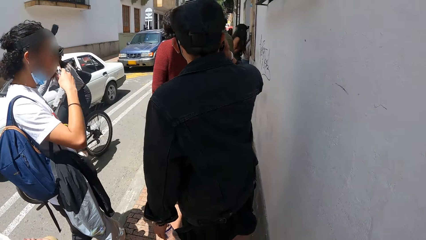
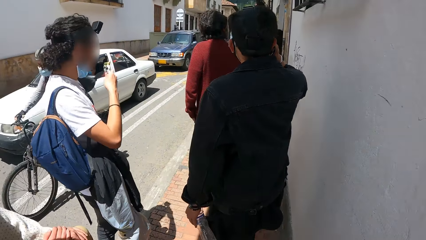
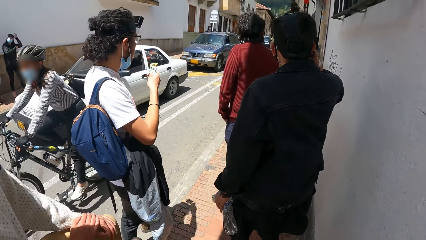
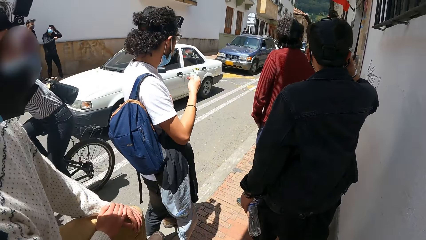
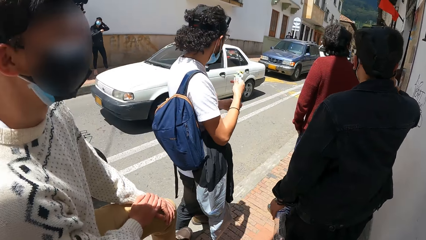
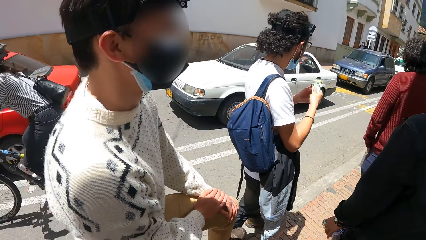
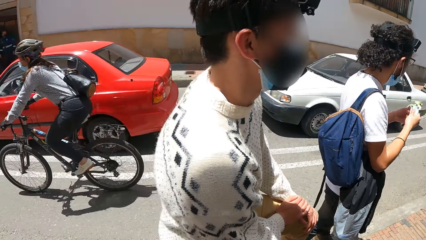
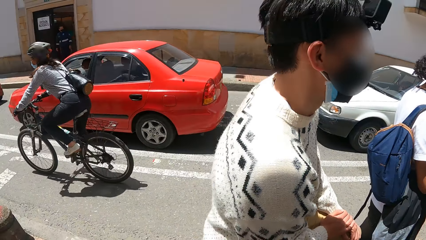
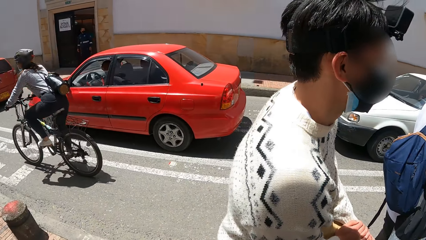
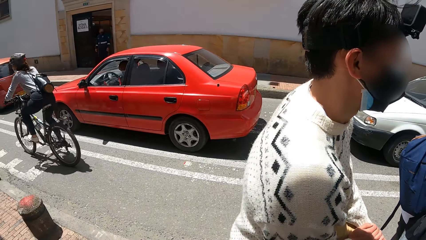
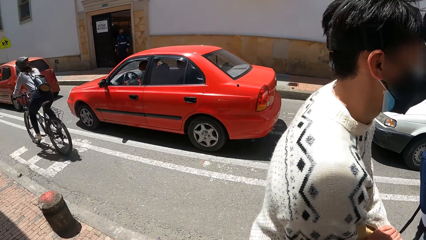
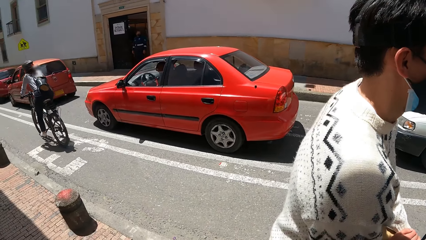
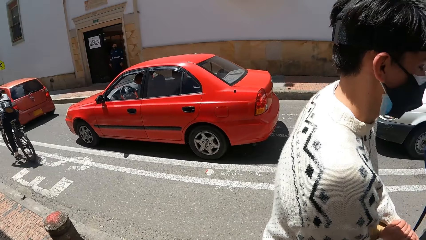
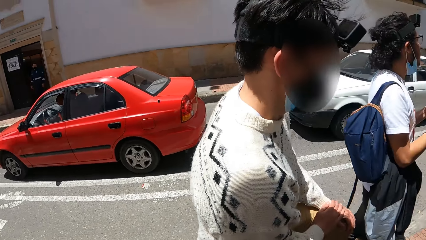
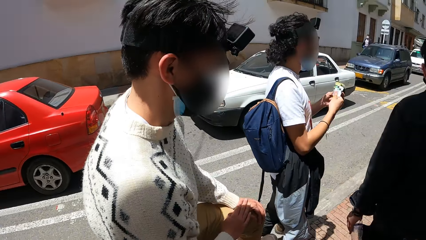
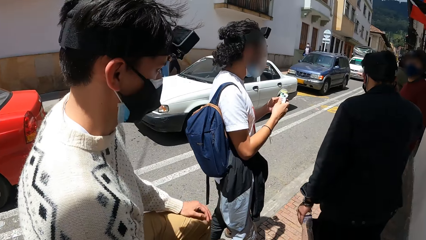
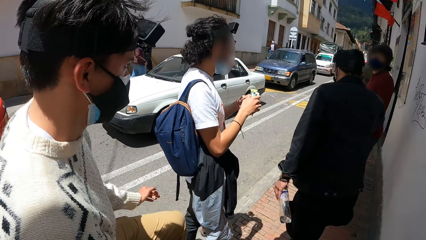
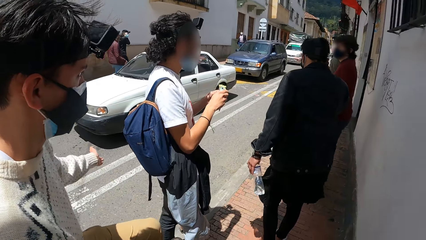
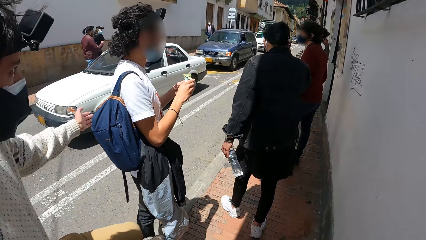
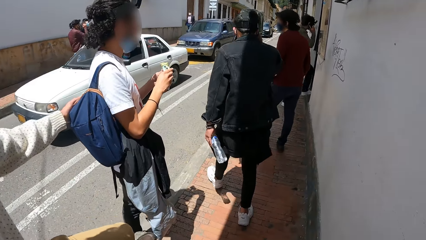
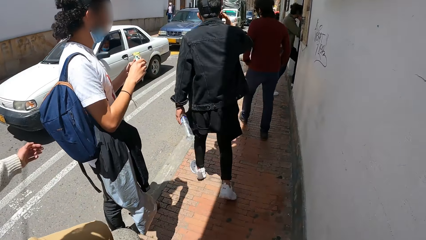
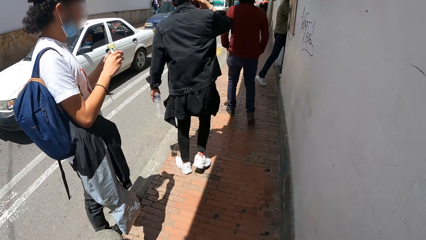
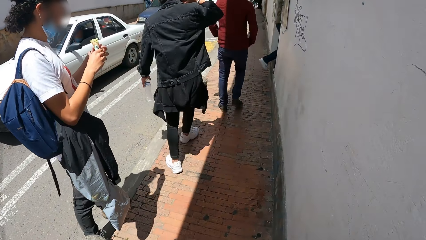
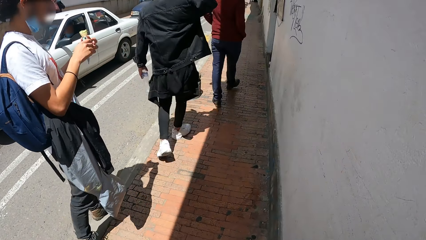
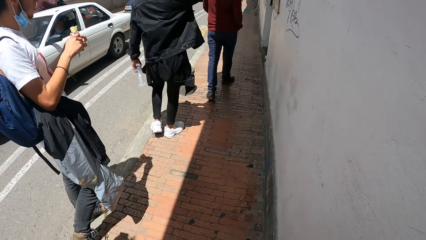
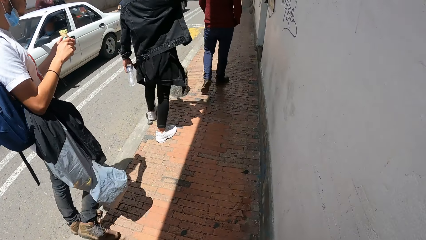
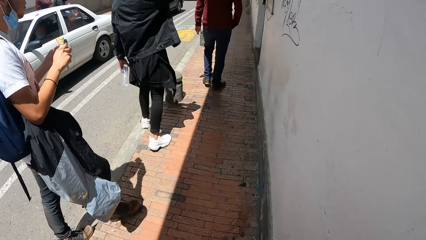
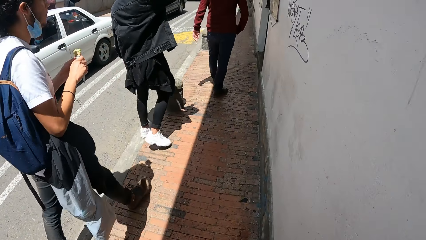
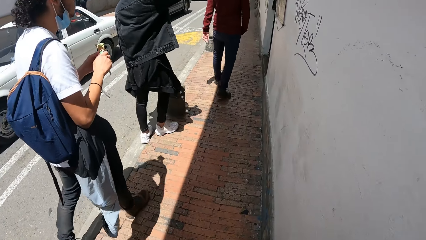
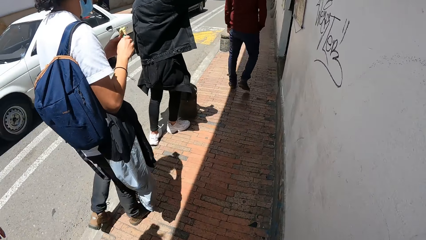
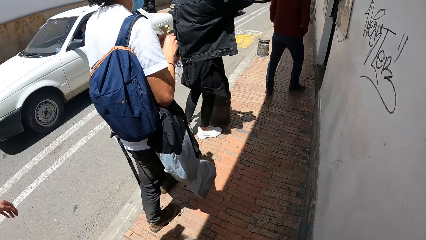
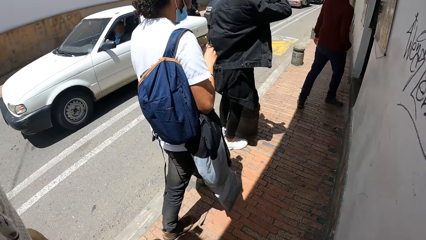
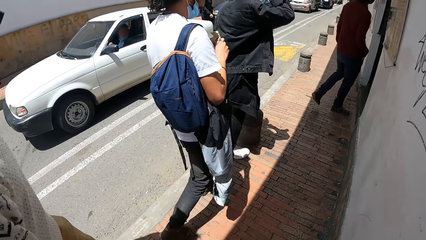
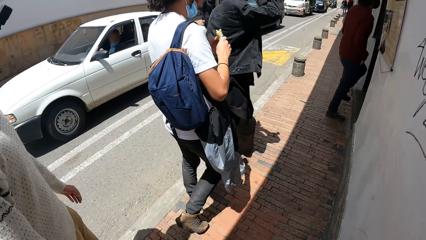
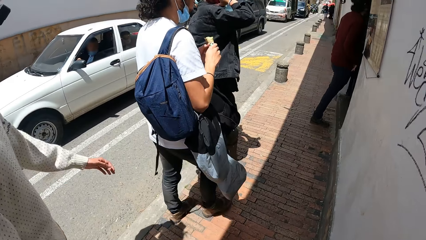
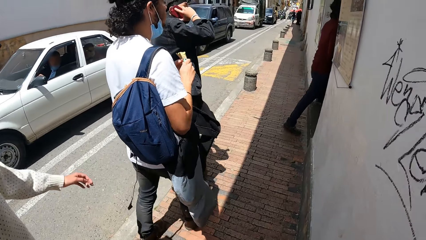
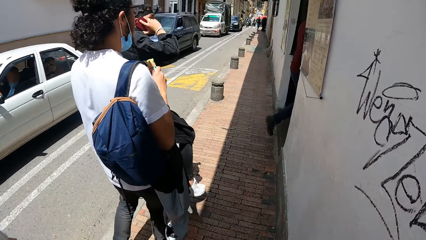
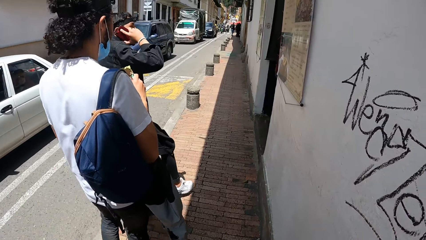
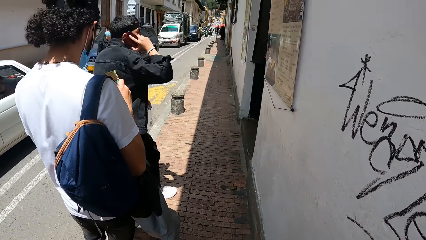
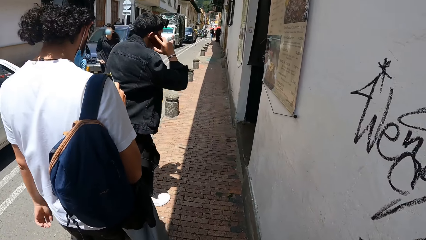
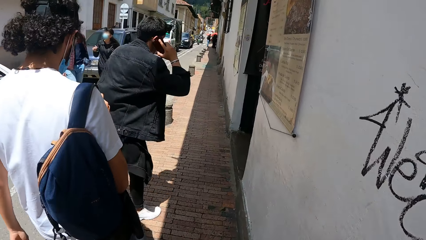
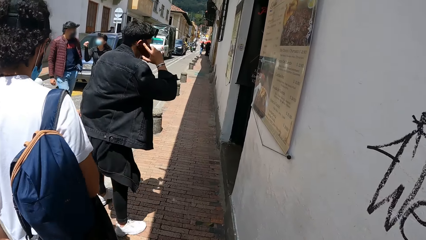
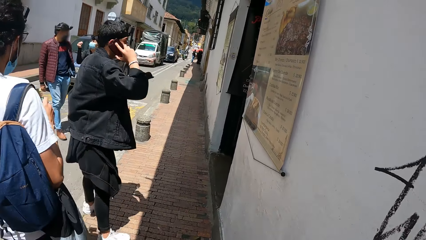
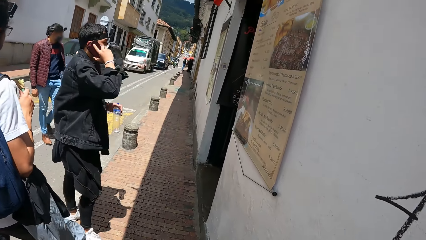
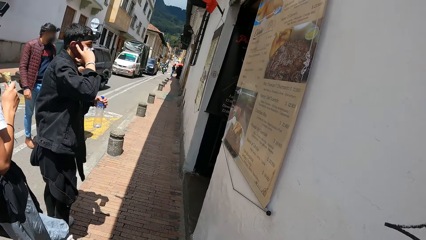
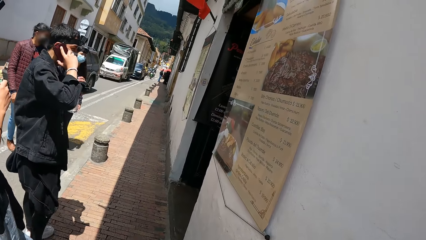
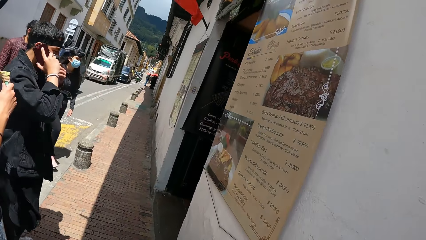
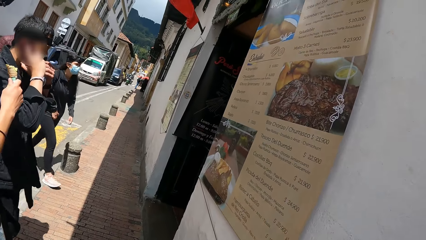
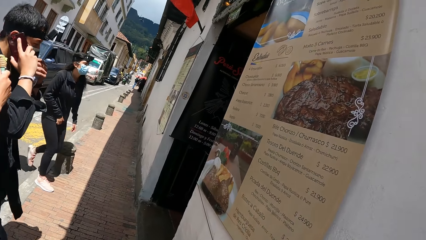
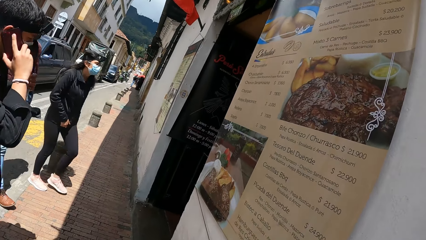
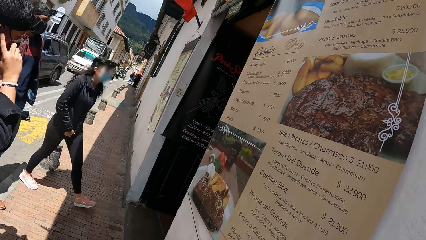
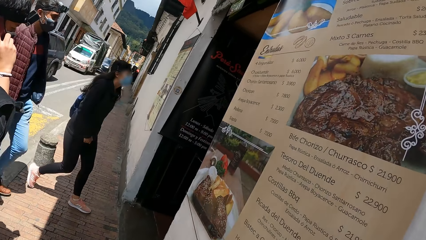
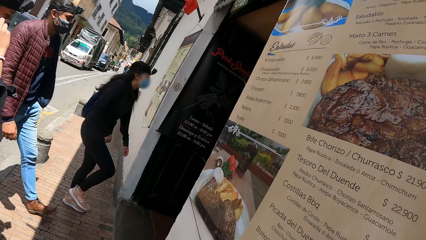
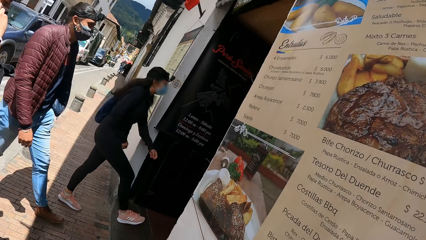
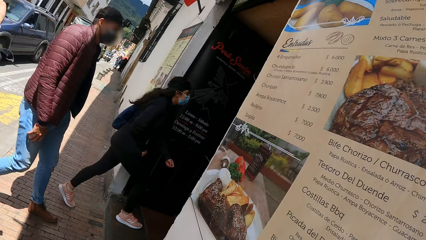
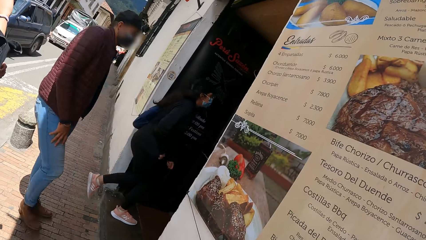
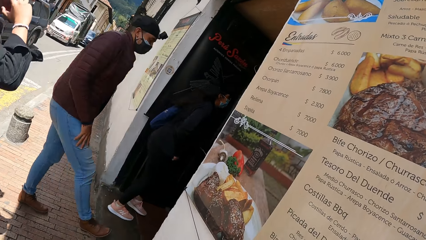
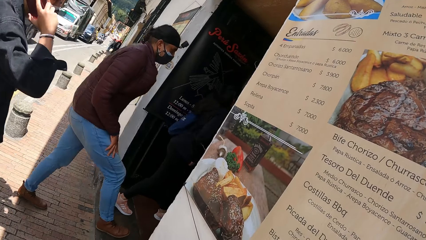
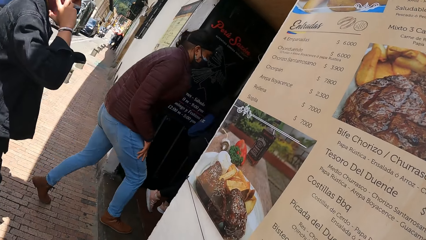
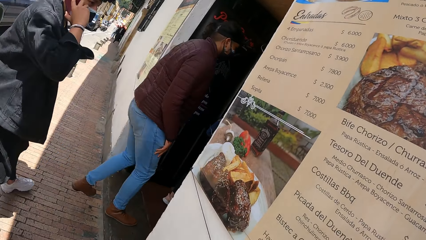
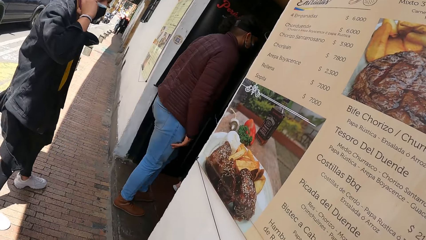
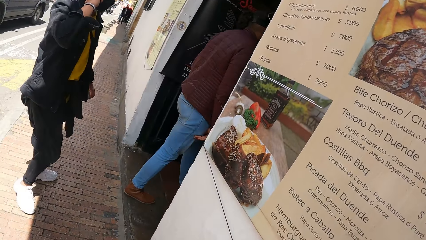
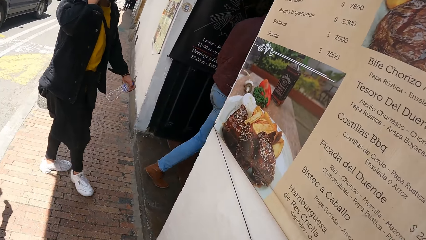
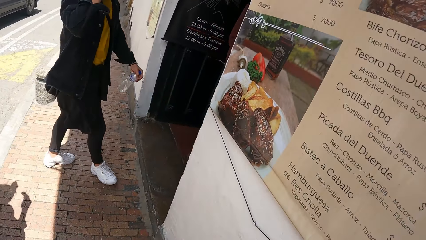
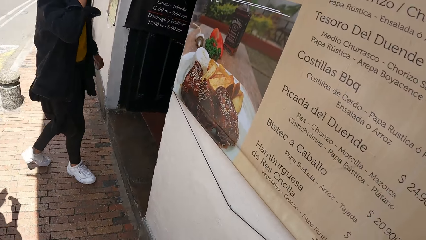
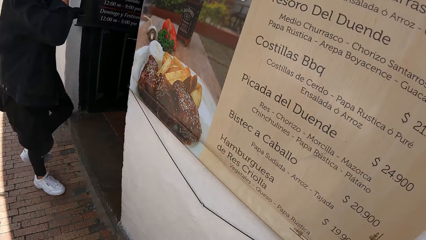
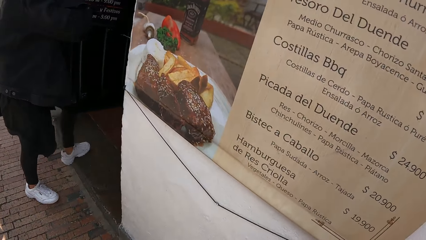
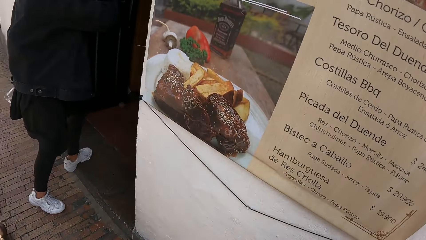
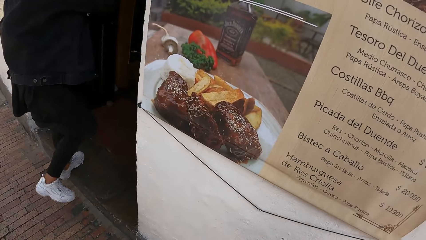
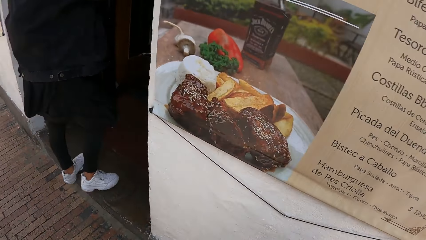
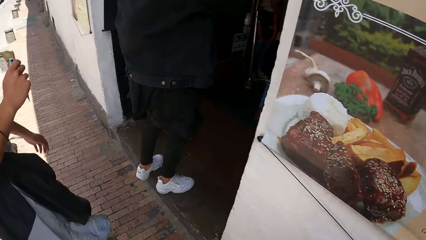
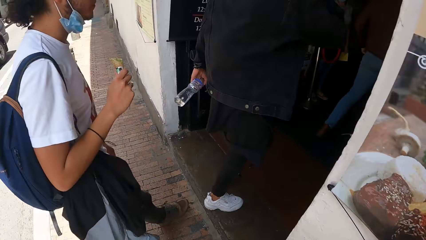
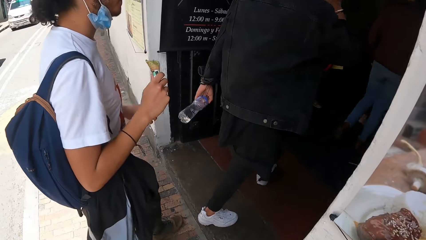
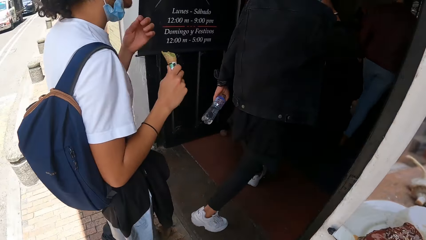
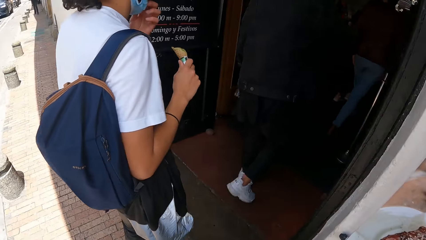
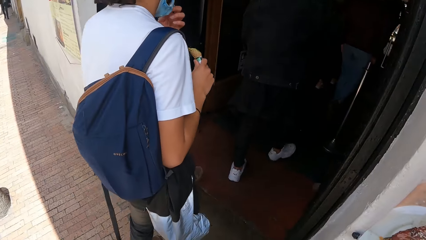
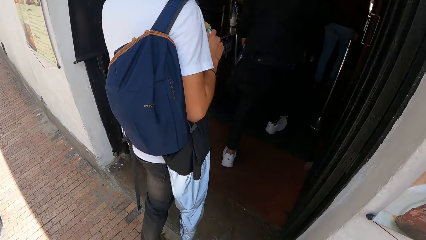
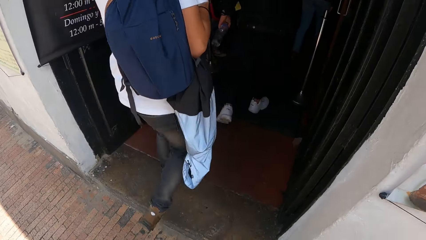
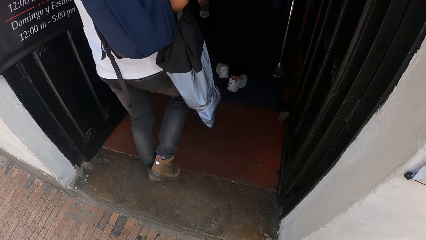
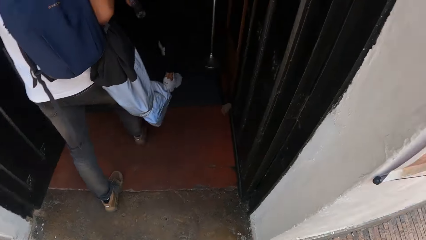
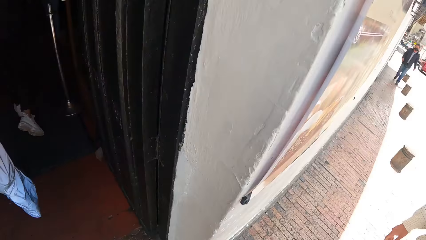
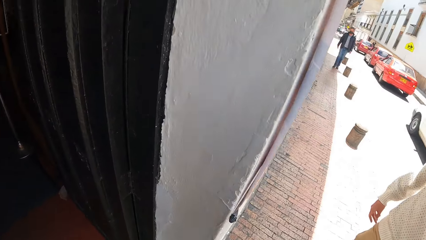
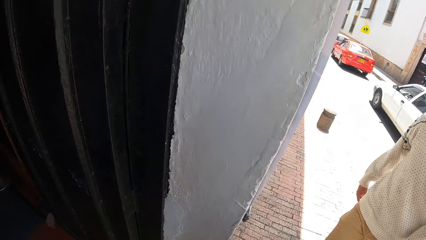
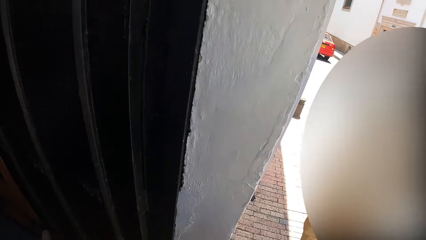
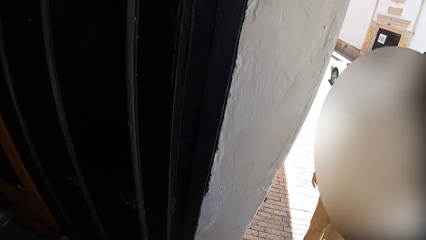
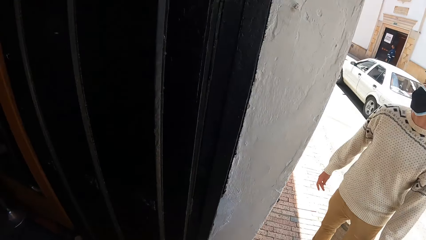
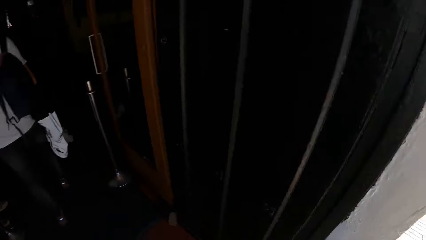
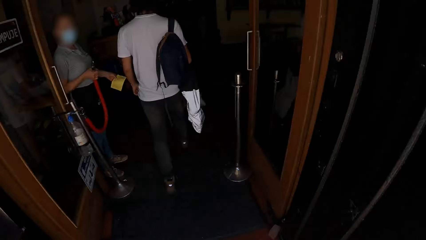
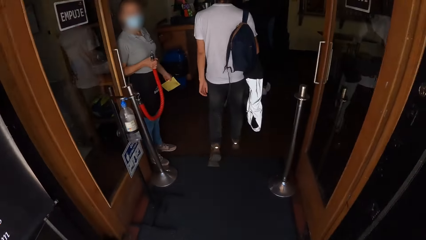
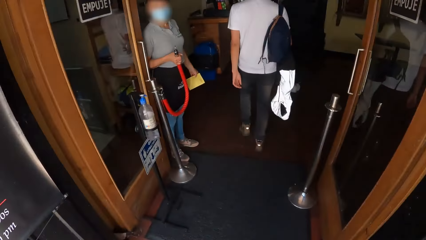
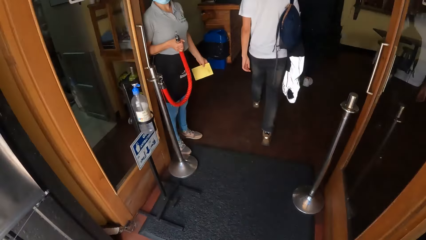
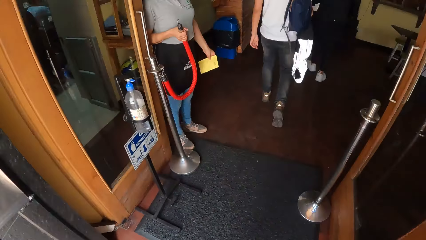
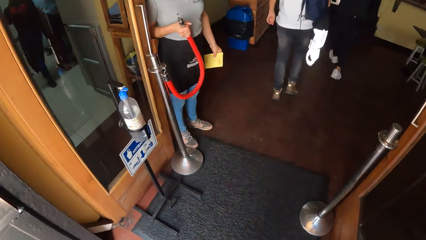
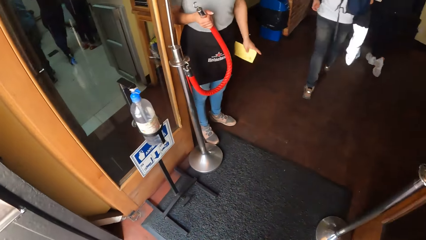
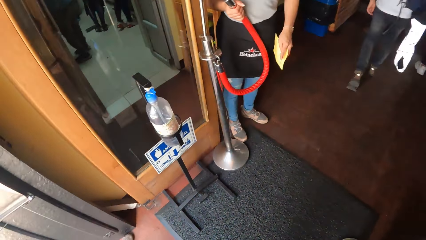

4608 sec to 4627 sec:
The camera wearer looks around the road. A man walks towards a restaurant's reception with another man. The camera wearer walks on the sidewalk towards the restaurant's reception with a third man and a fourth man. The second man enters the restaurant's reception from the road side. A woman enters the restaurant's reception with a fifth man. The first man enters the restaurant's reception from the road side. The third man enters the restaurant's reception from the road side and adjusts his nose mask with his left hand. The camera wearer enters the restaurant's reception from the road side.
